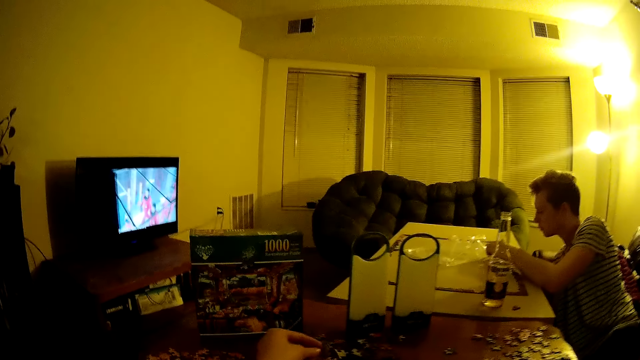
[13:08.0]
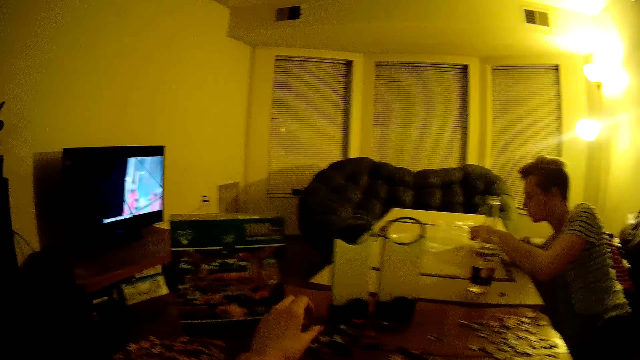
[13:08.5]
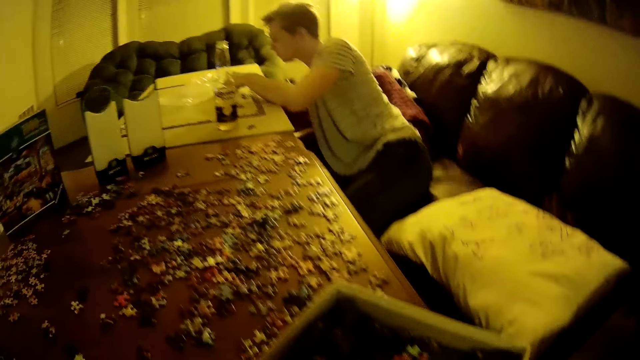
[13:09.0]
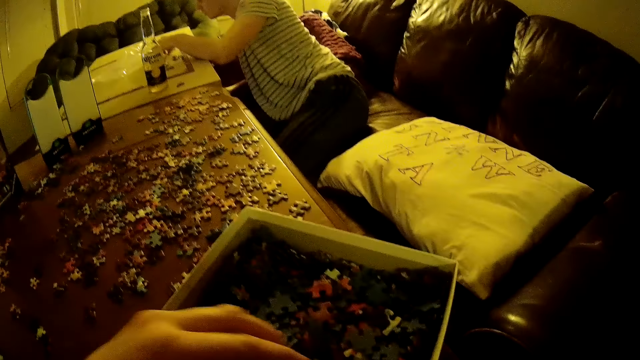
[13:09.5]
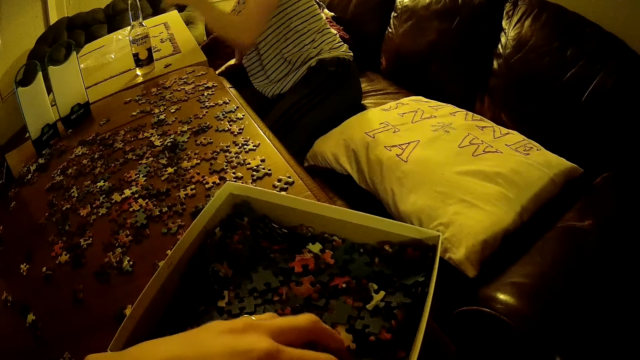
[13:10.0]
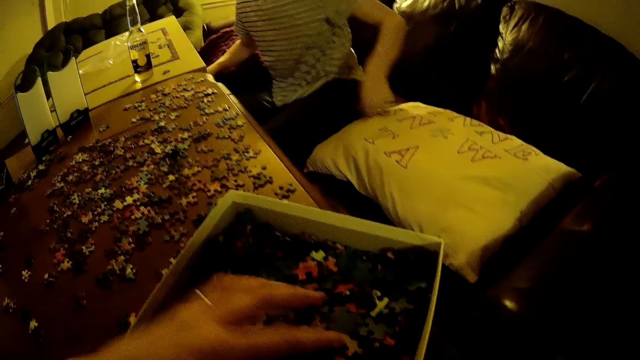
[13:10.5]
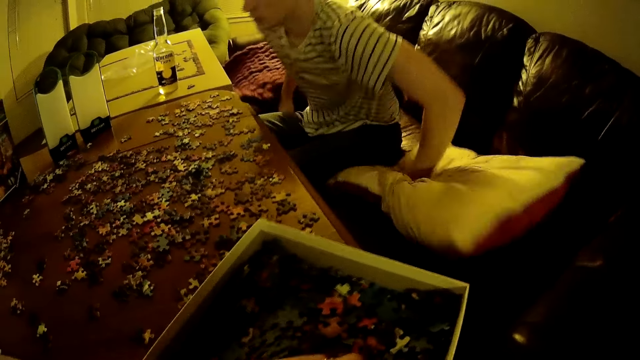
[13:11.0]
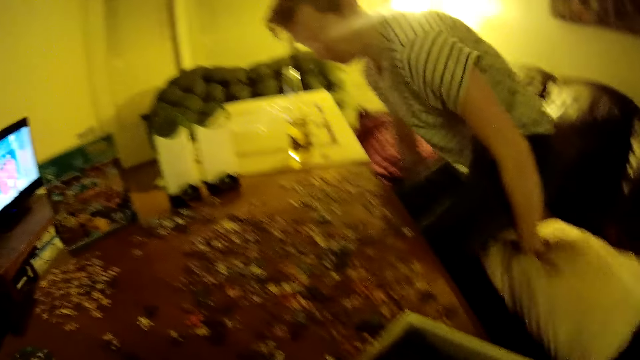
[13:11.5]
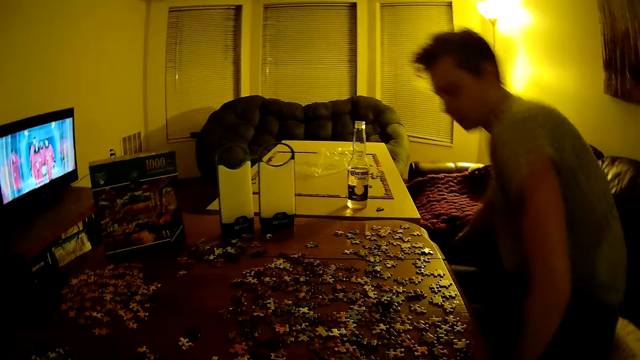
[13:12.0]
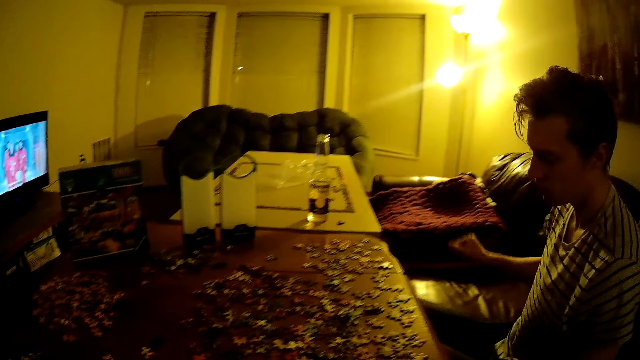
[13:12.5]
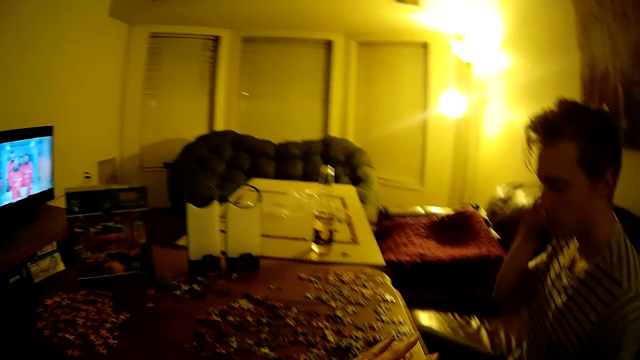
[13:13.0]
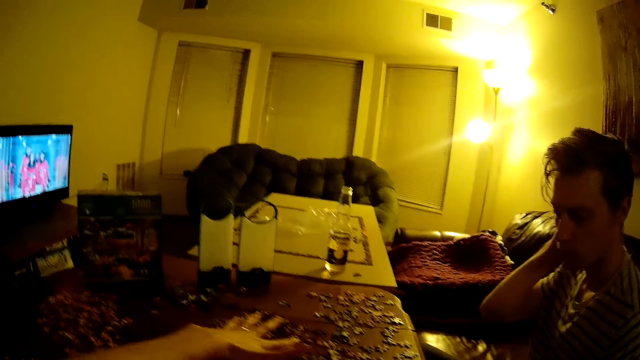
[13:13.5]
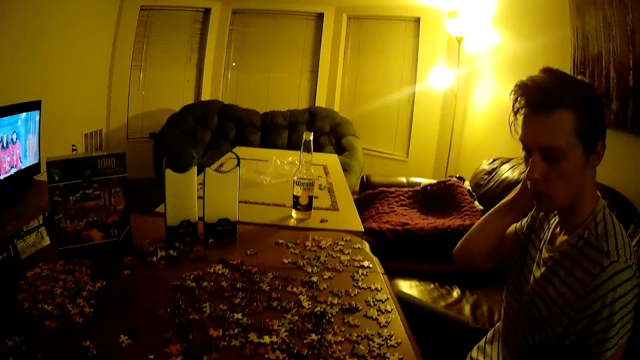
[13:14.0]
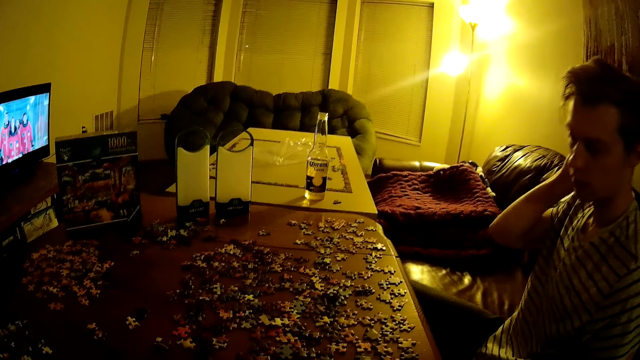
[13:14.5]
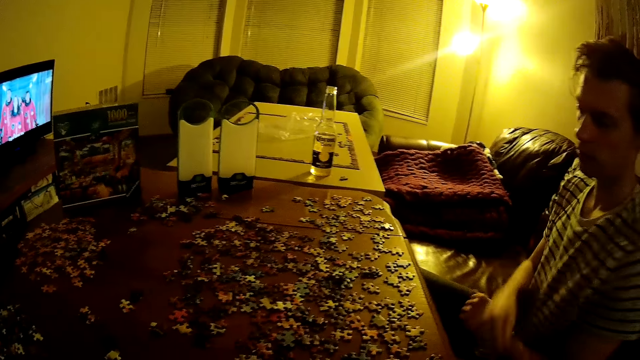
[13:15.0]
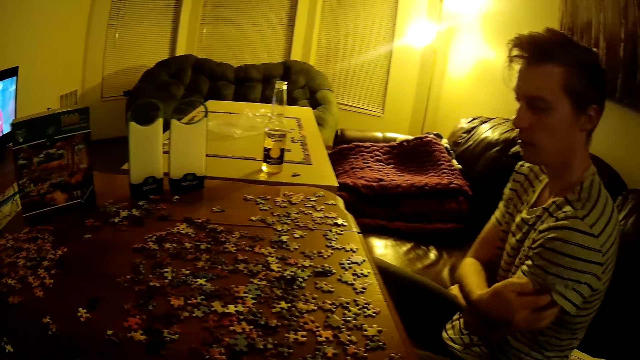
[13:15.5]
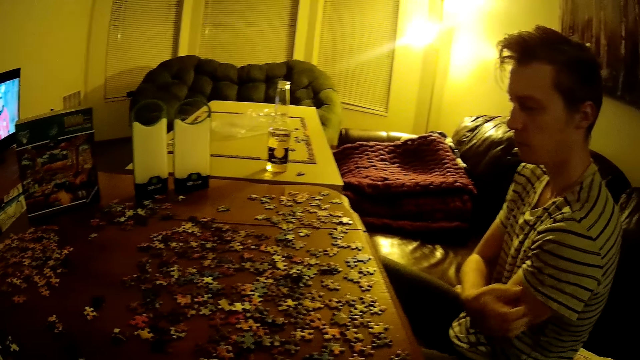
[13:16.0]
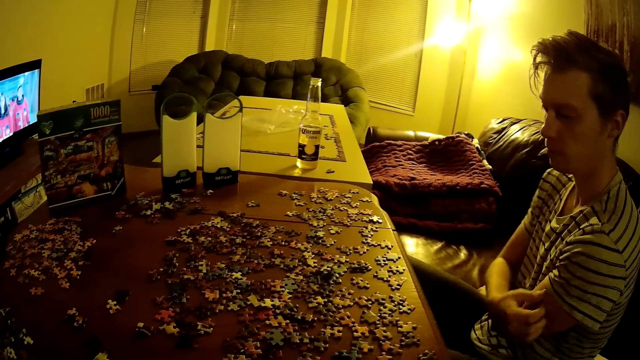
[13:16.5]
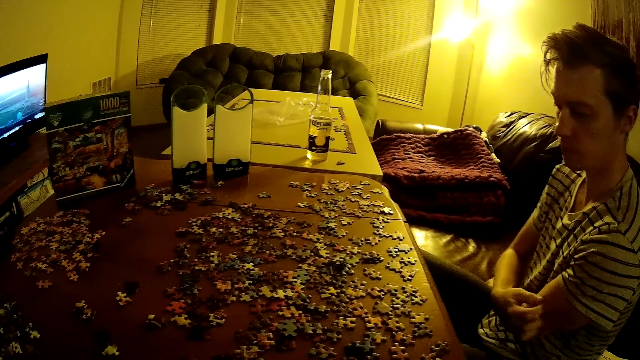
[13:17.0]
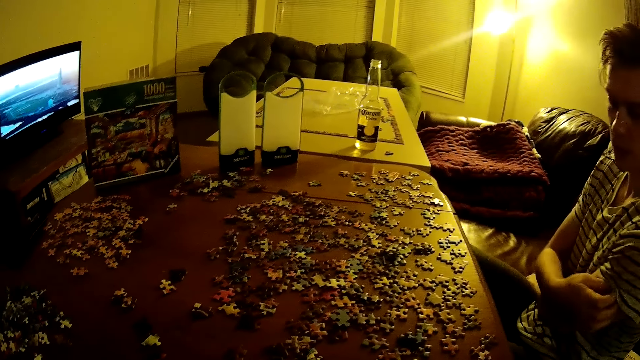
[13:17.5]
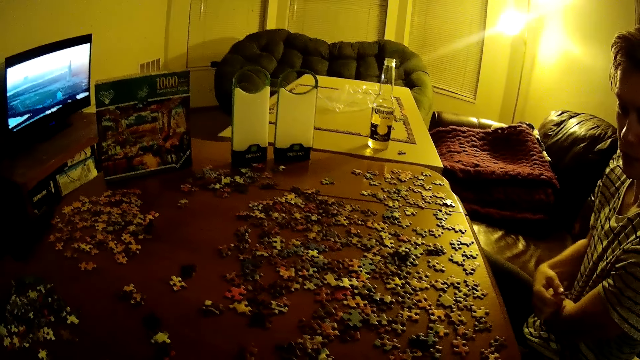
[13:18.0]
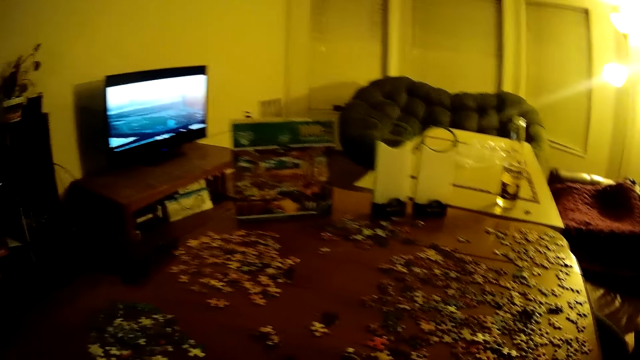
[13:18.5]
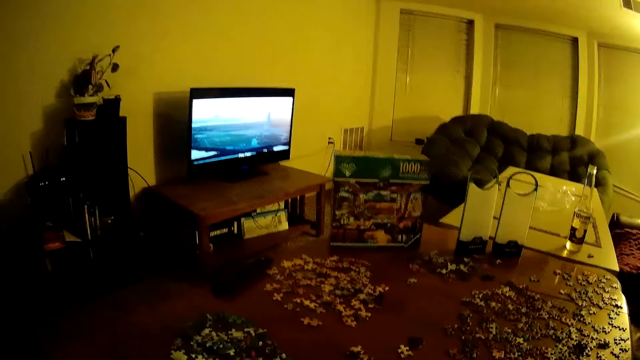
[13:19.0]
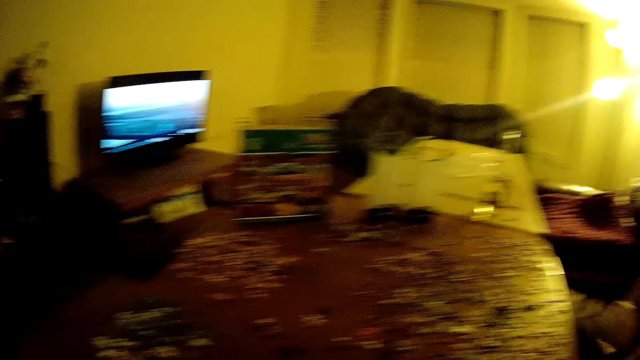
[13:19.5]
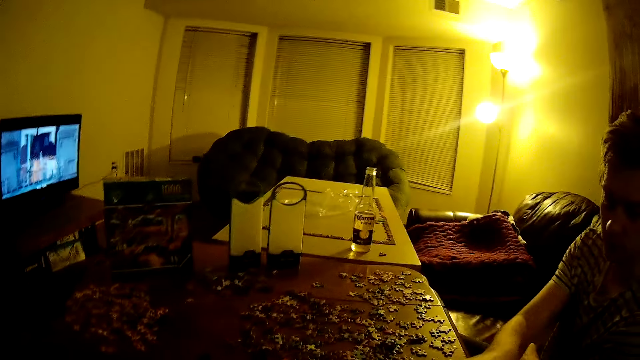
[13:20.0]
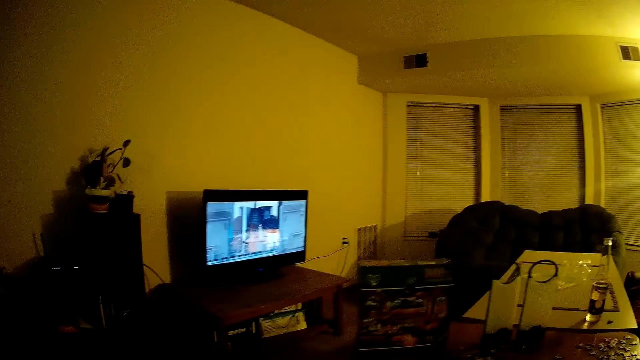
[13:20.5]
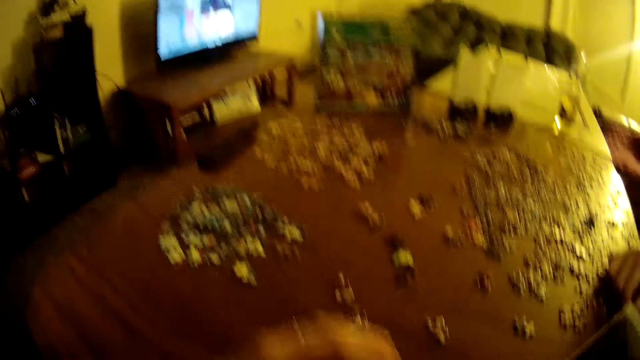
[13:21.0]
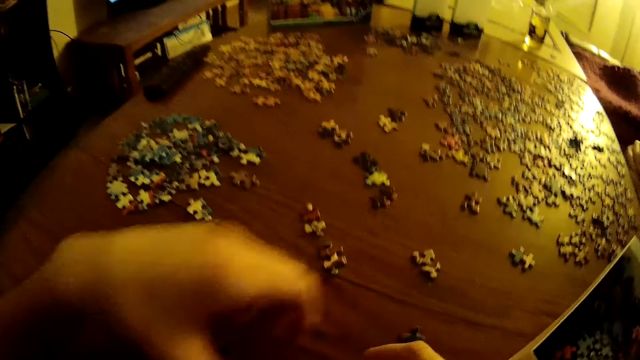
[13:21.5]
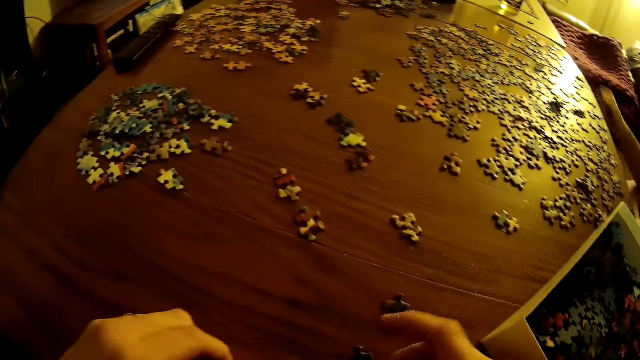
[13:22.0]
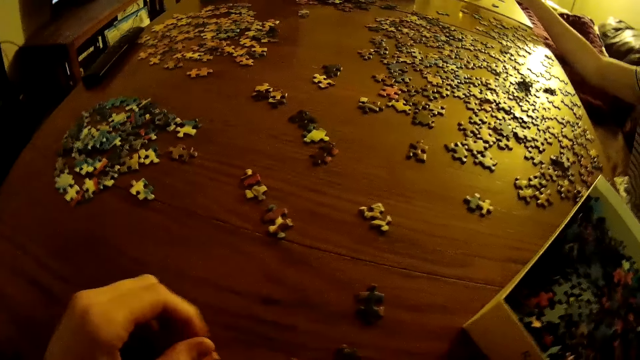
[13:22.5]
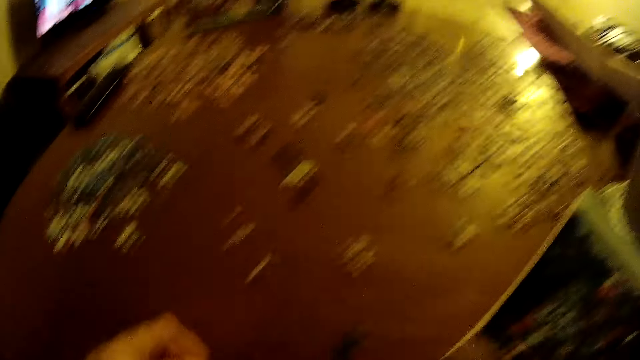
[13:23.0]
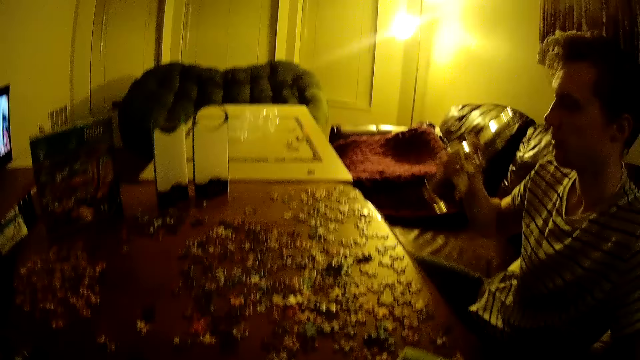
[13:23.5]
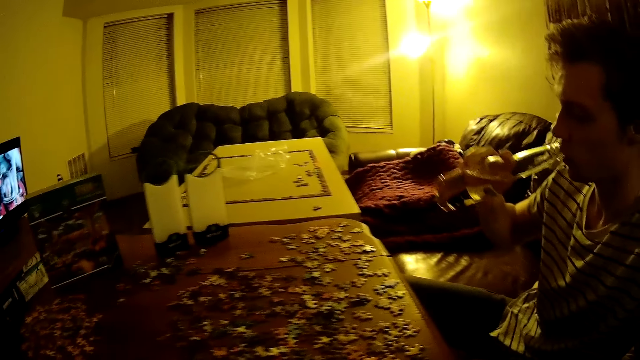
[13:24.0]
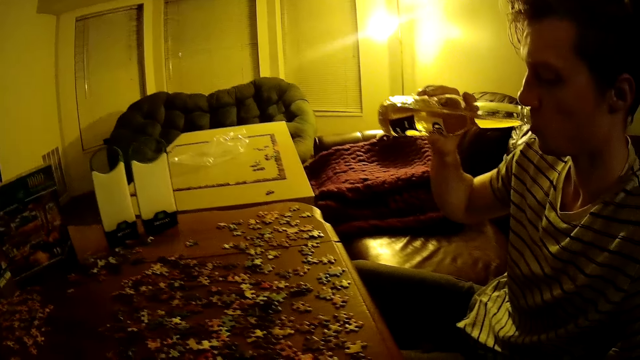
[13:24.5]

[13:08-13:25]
The camera wearer picks puzzles from the box. A man moves on the couch. The man scratches the arm. The camera wearer moves puzzles on the table. The man drinks from the bottle.

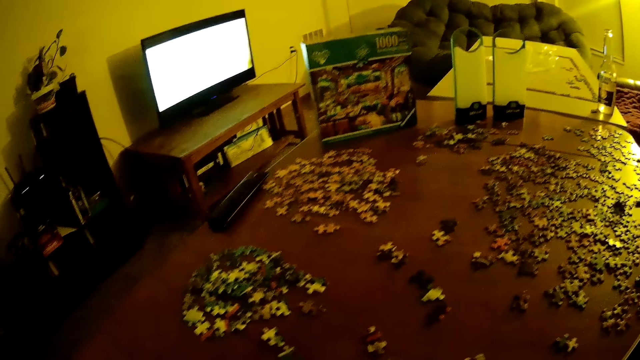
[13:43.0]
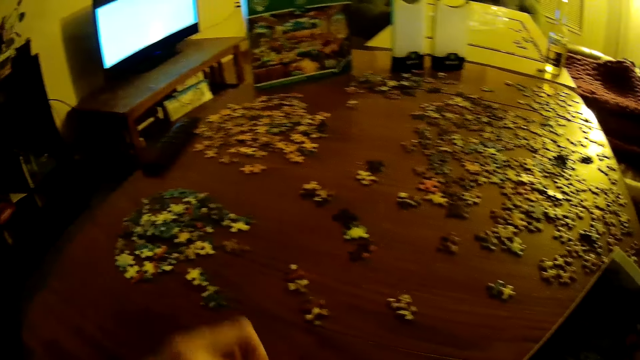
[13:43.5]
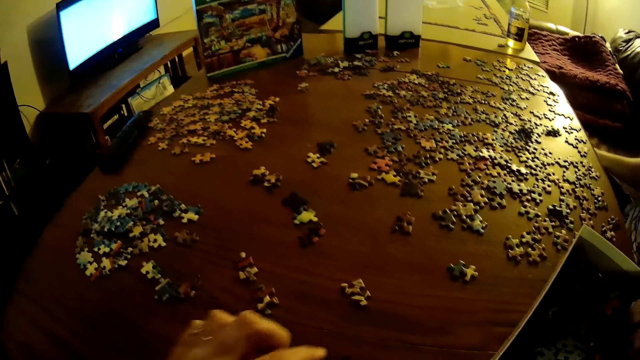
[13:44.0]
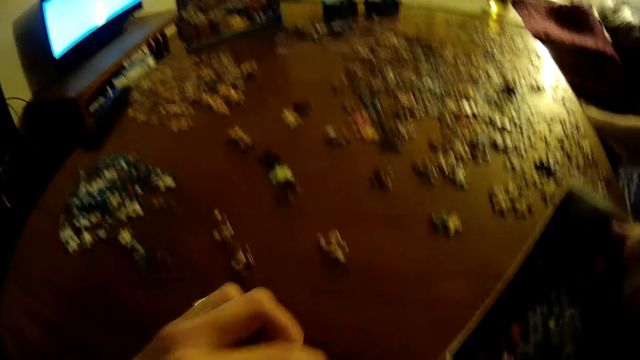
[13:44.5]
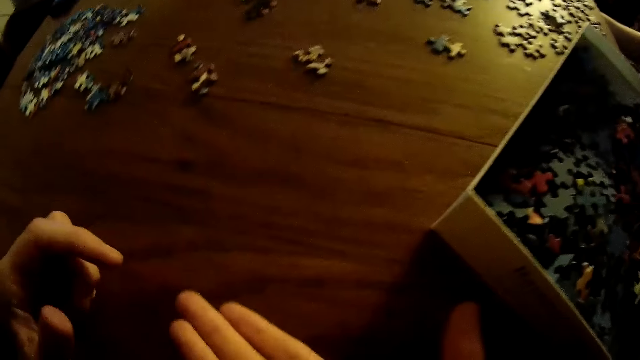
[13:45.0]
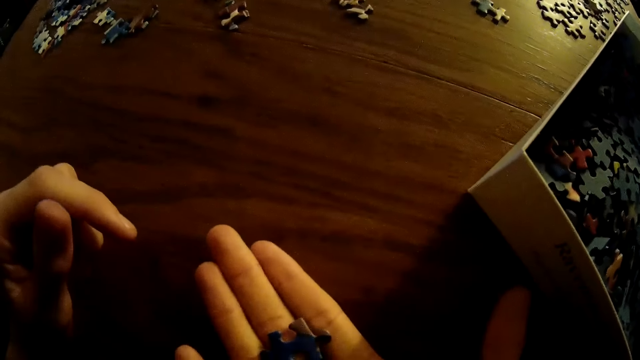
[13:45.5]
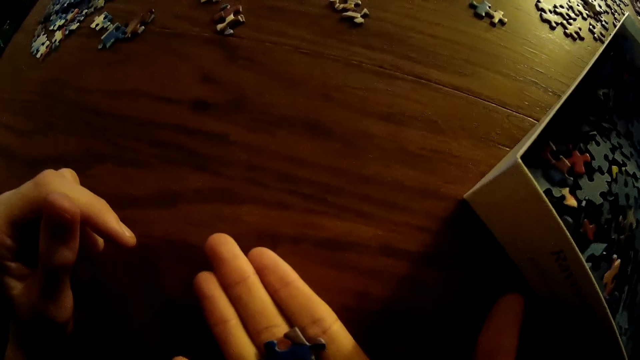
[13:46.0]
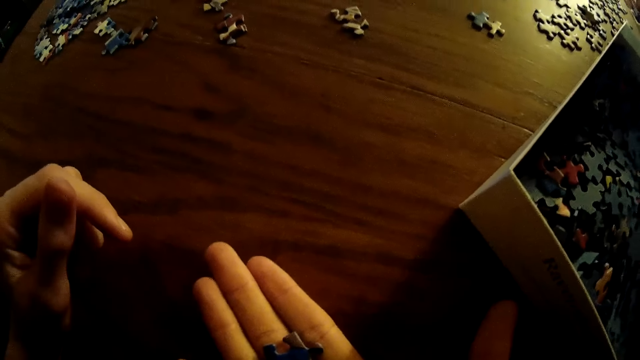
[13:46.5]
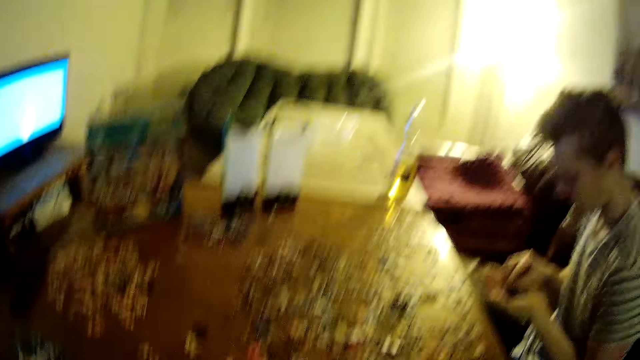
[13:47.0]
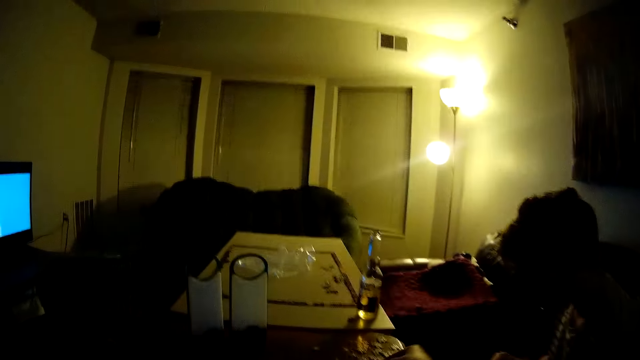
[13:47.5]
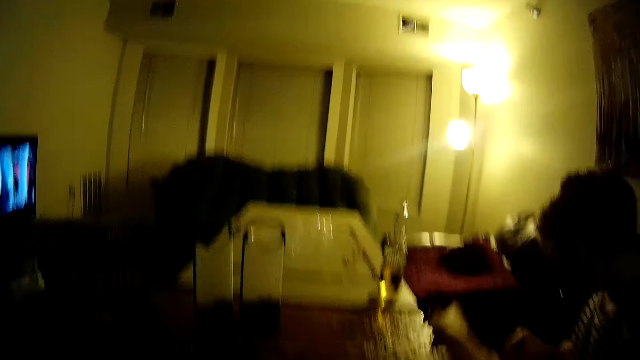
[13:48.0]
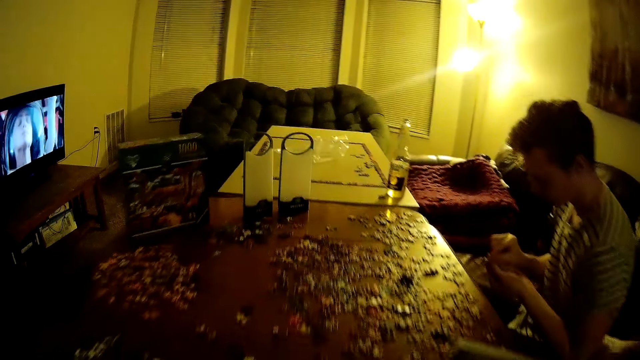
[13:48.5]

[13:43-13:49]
The camera wearer moves puzzles on the table.
